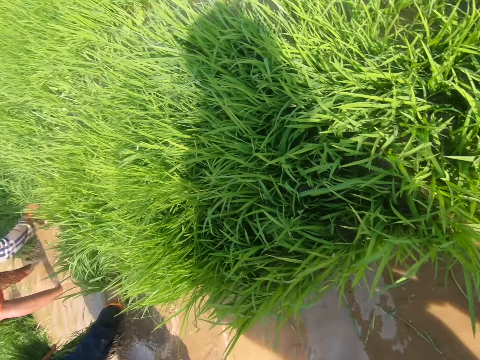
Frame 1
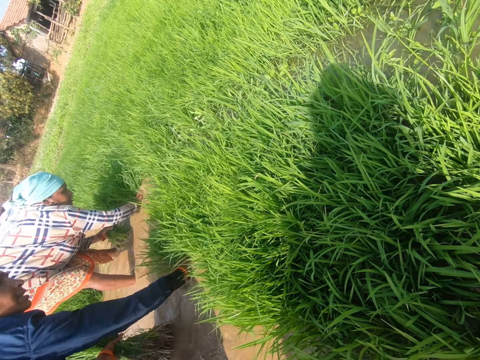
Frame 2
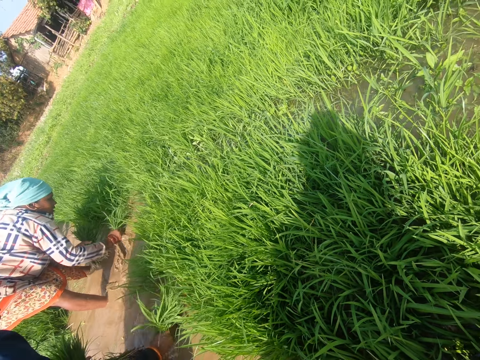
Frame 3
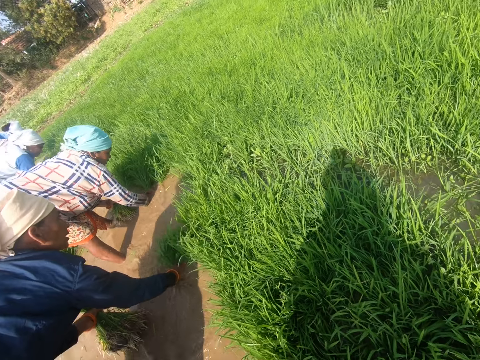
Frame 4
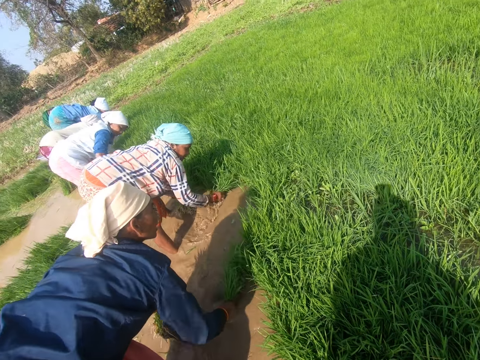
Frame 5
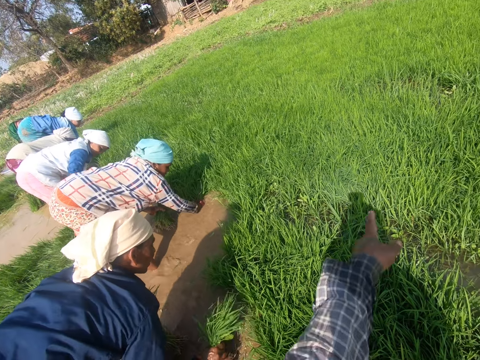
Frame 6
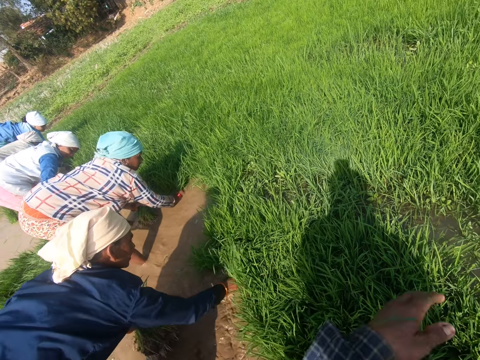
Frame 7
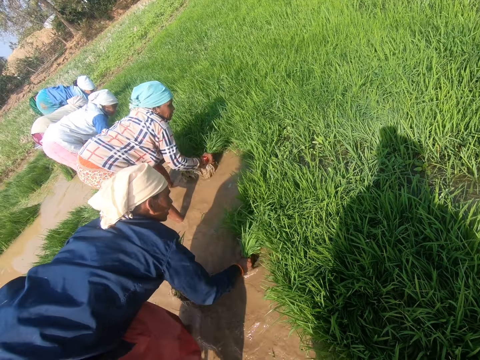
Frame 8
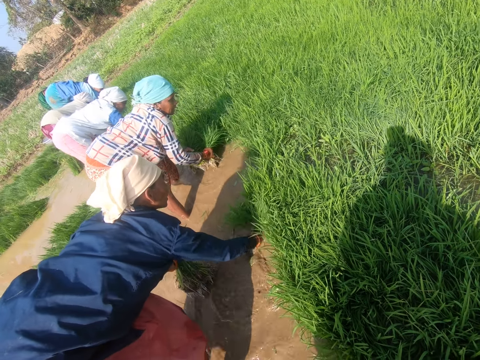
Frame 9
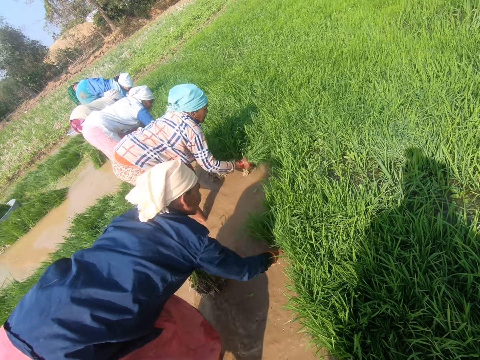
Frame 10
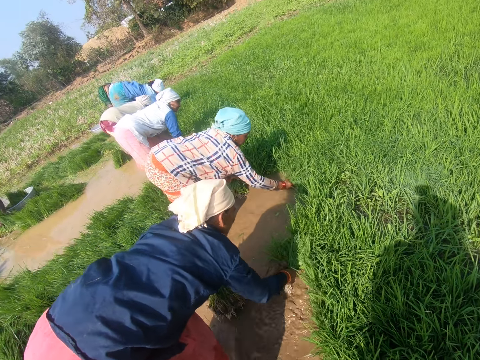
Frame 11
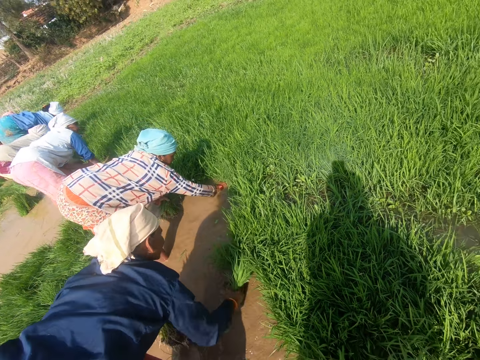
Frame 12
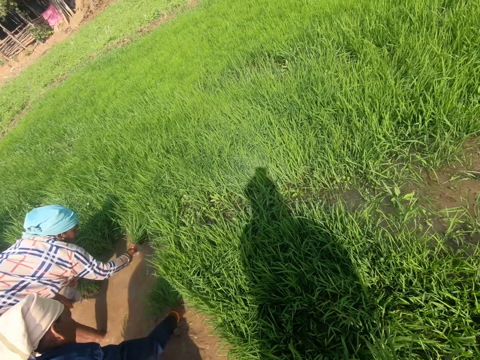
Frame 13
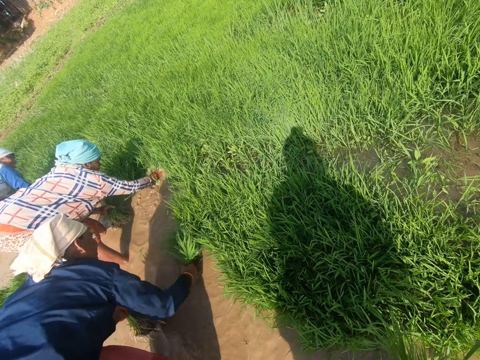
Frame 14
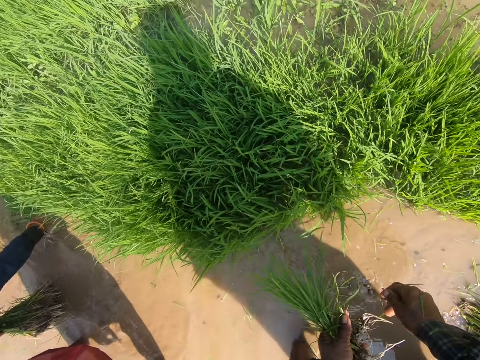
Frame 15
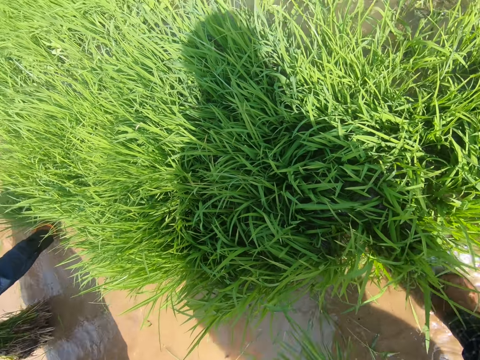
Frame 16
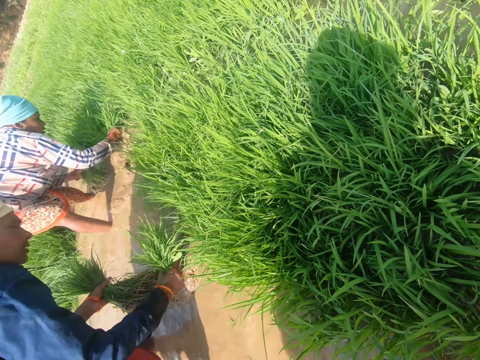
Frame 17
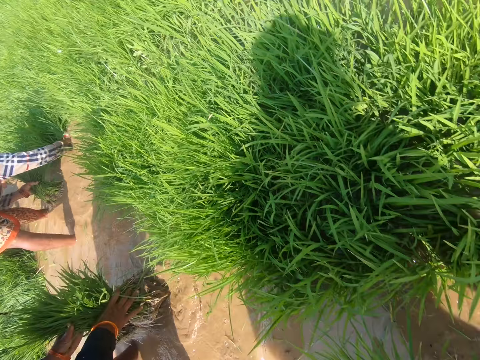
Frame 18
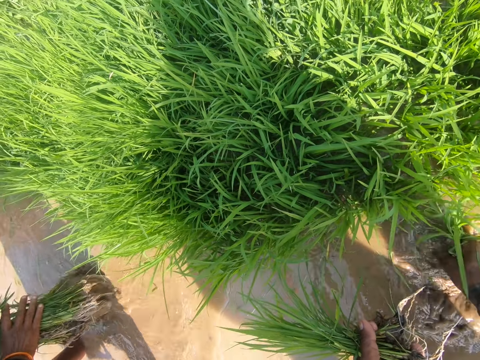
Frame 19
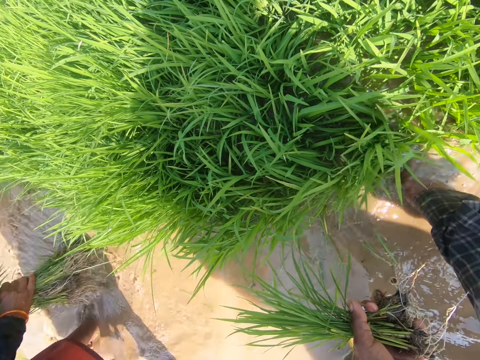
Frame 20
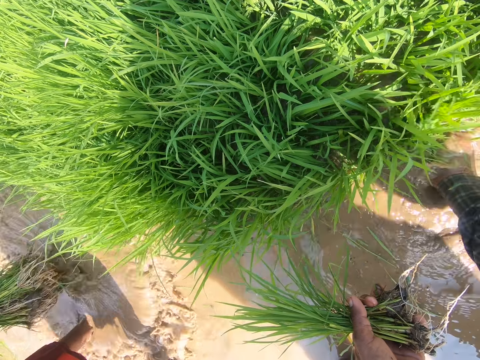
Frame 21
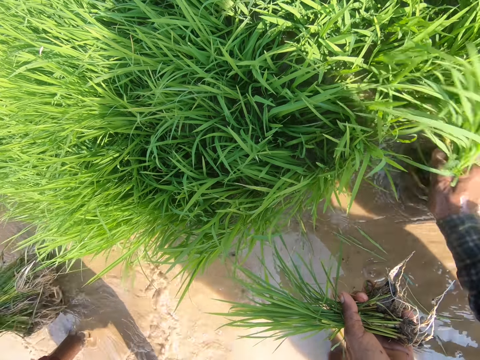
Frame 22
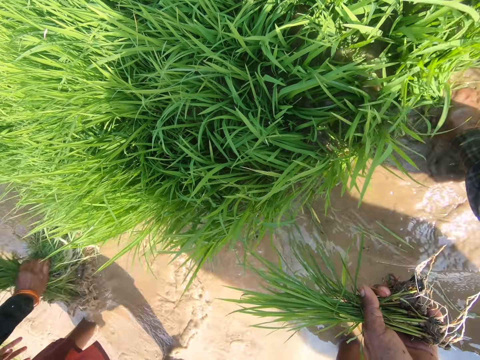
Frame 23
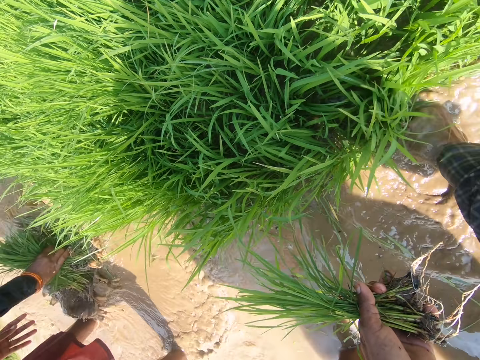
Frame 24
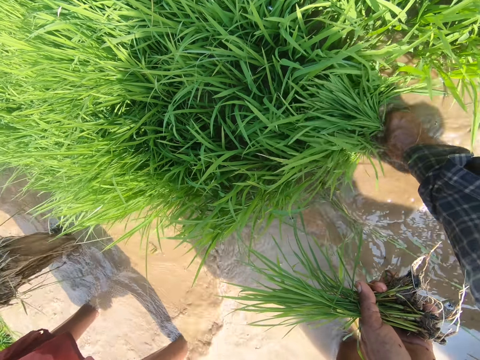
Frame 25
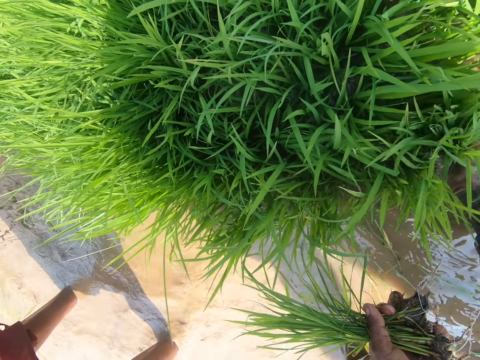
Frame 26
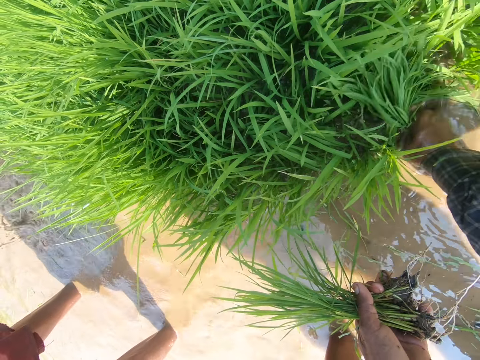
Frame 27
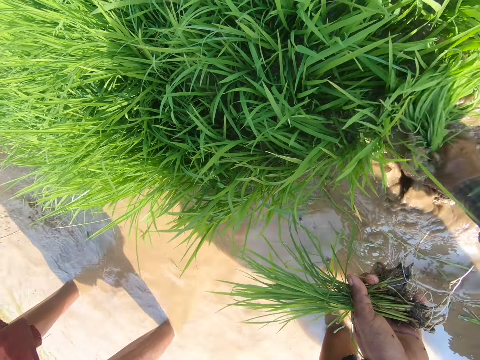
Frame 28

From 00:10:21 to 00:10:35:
The camera wearer talks to a woman. They pull grasses.

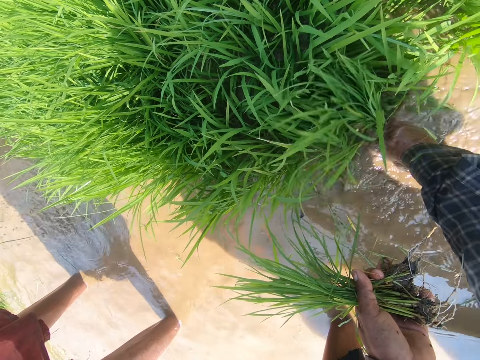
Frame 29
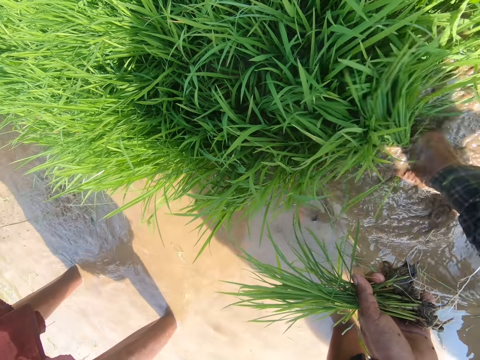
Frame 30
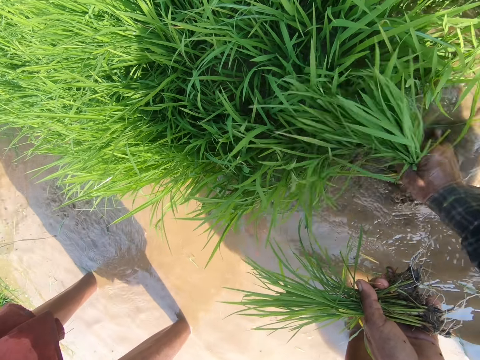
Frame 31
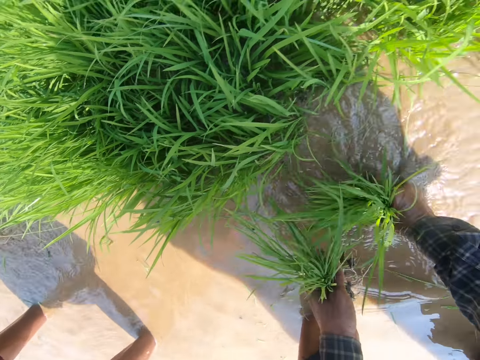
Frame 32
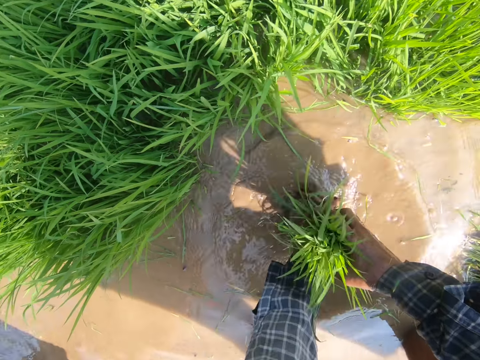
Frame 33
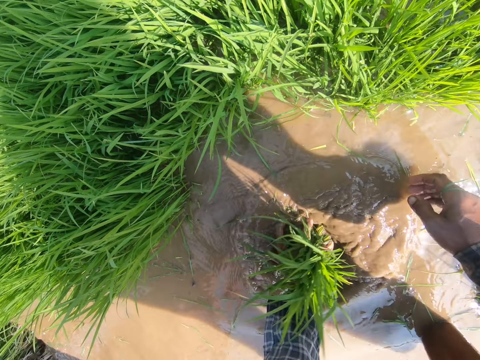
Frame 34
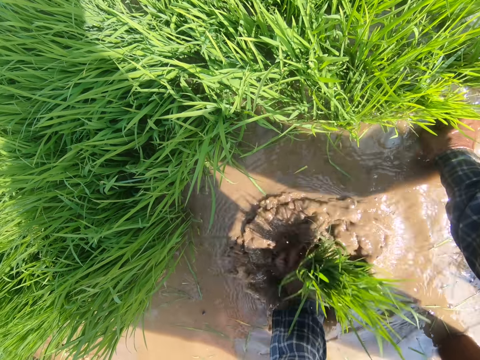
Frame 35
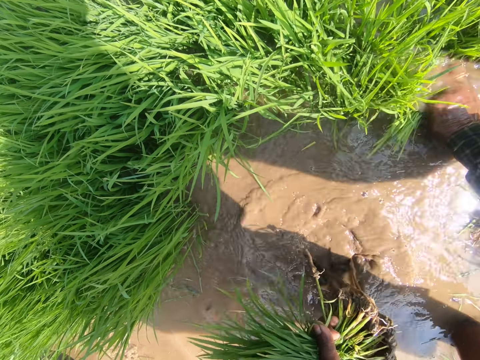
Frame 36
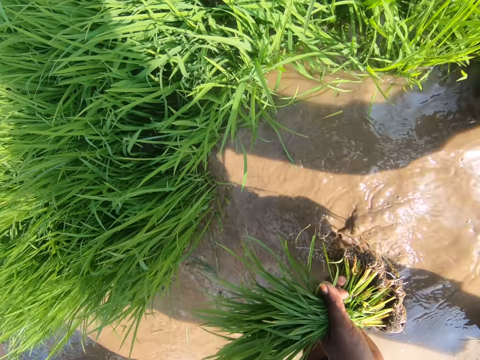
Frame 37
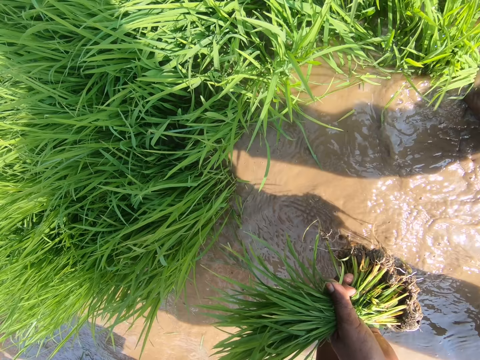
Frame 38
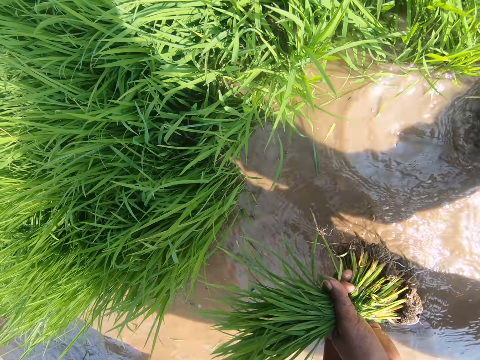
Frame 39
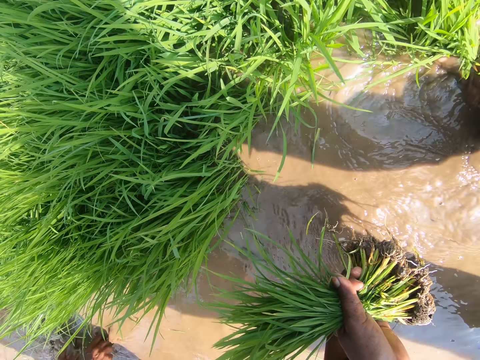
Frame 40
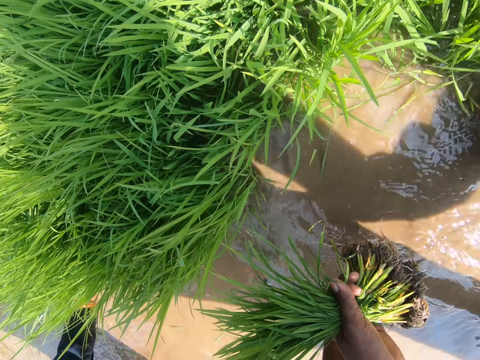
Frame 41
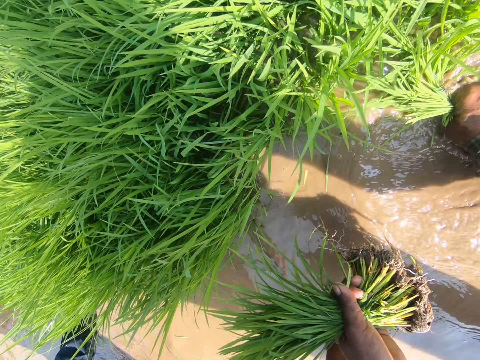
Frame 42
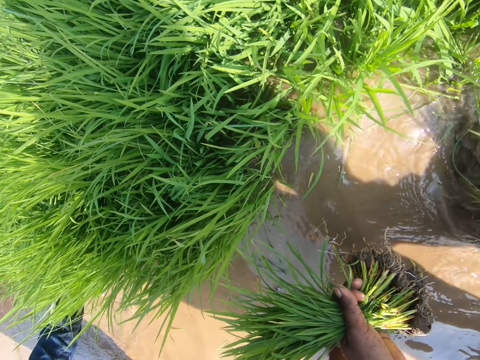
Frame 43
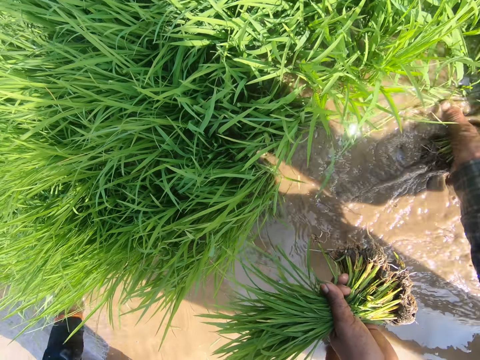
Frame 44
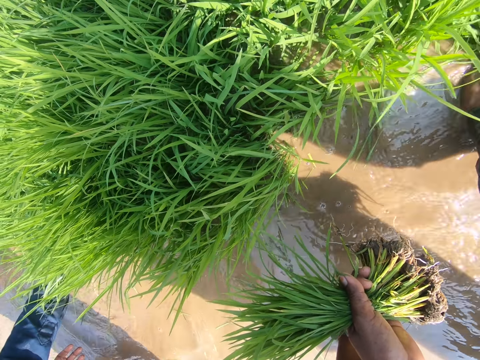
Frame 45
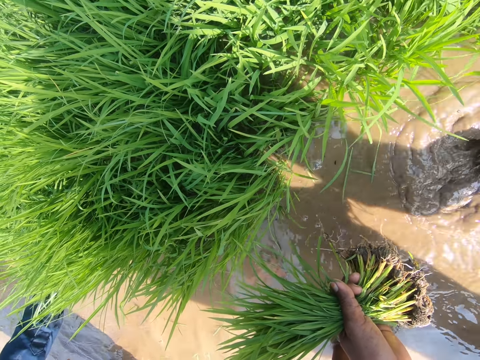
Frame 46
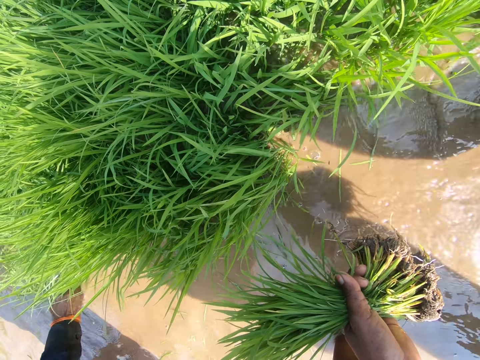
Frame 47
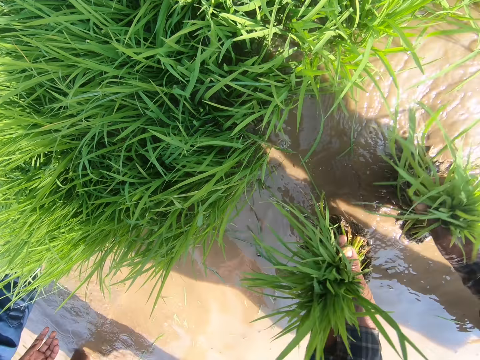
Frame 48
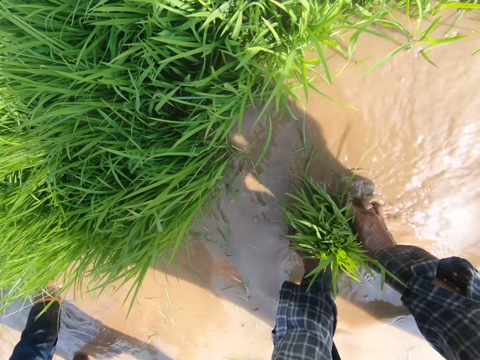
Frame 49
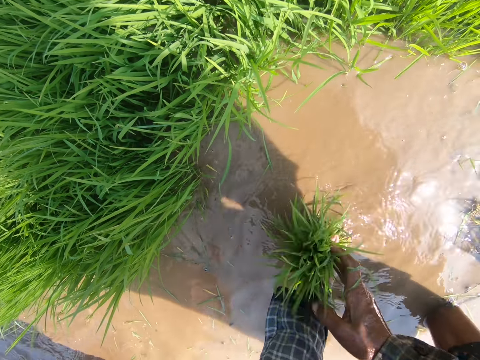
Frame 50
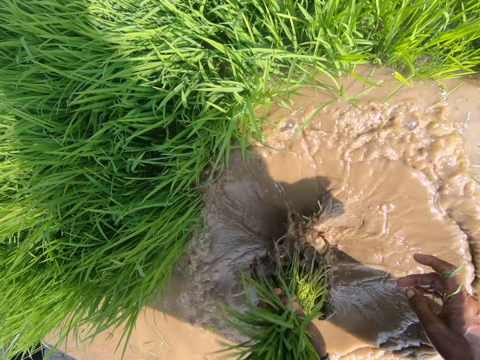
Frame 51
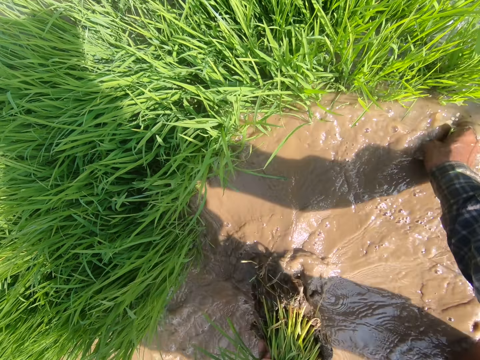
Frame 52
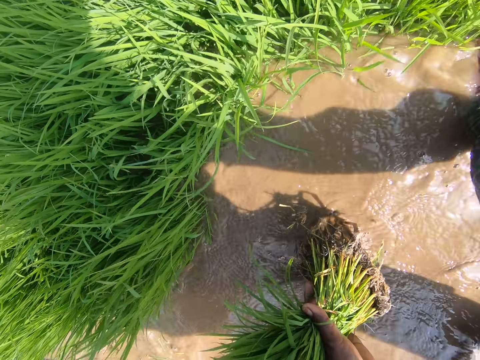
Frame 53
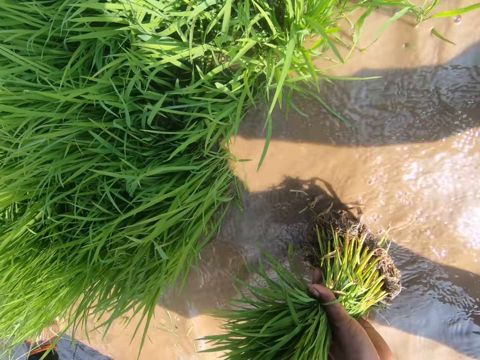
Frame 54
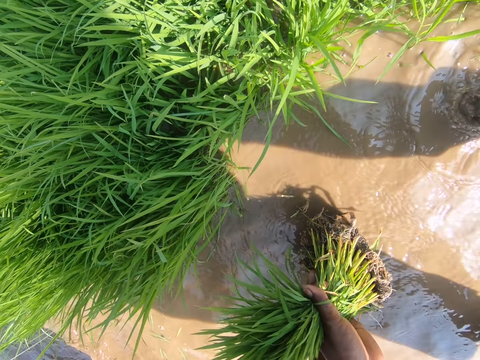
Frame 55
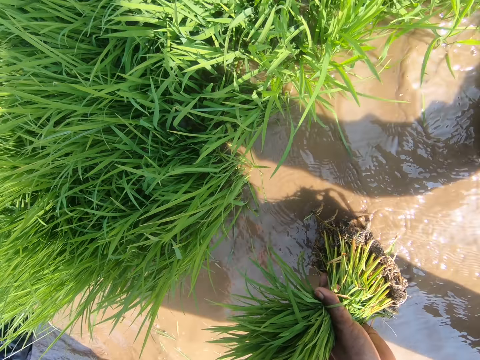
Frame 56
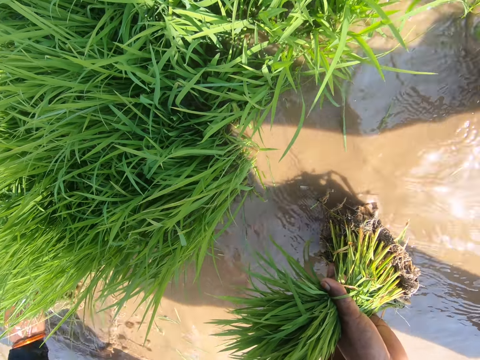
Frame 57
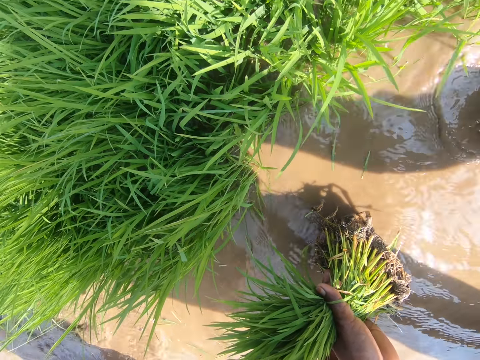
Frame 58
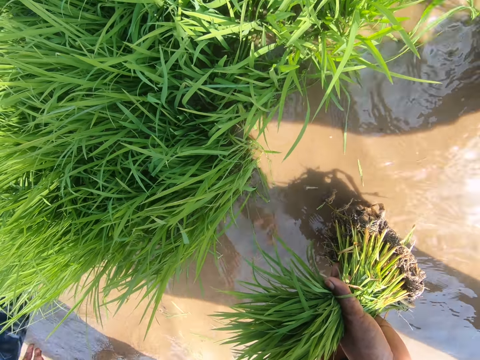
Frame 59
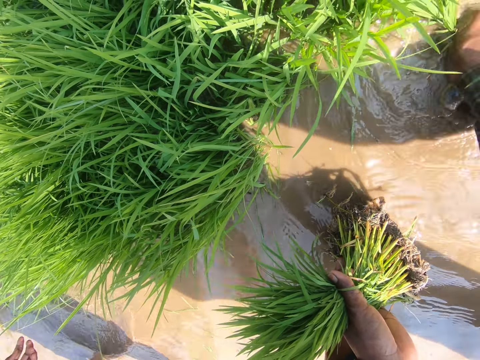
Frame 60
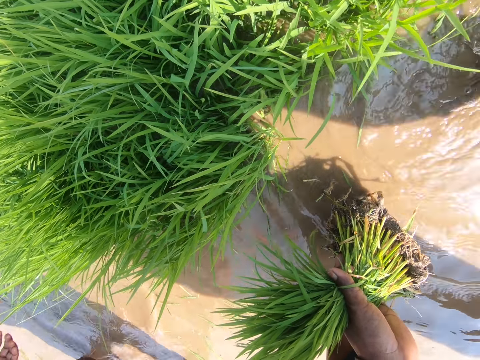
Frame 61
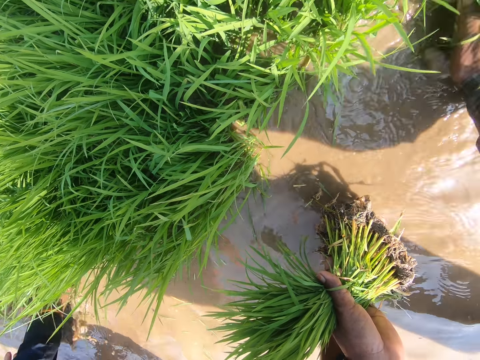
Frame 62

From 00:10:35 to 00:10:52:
The camera wearer washes grasses with water. They pull the grasses. They move weed in water. They wash the grasses with water. They pull the grasses.
